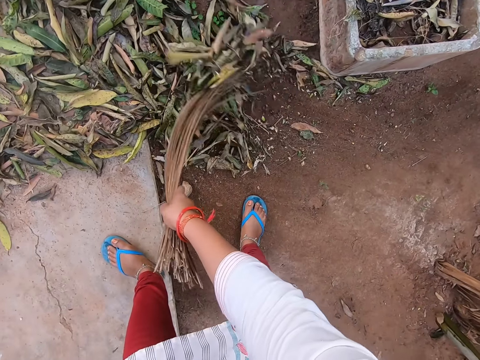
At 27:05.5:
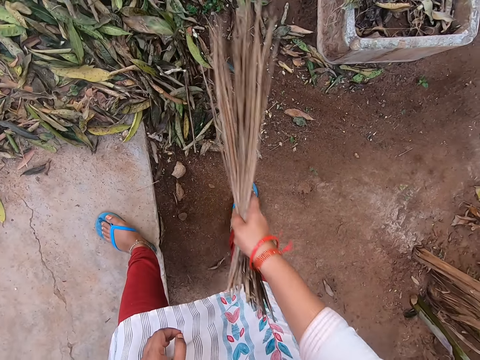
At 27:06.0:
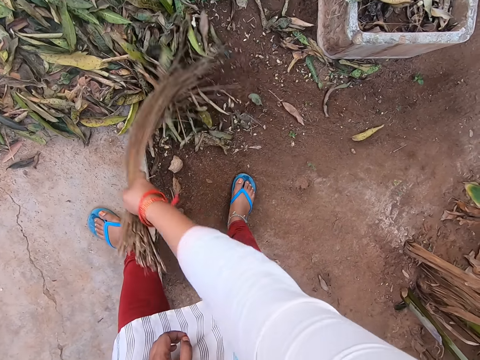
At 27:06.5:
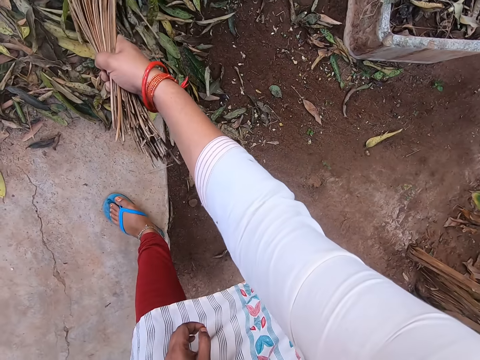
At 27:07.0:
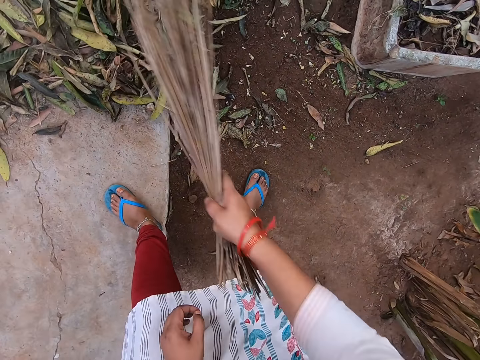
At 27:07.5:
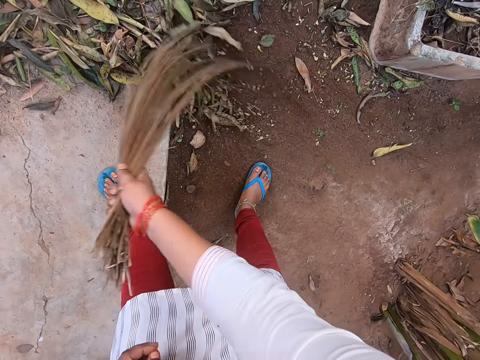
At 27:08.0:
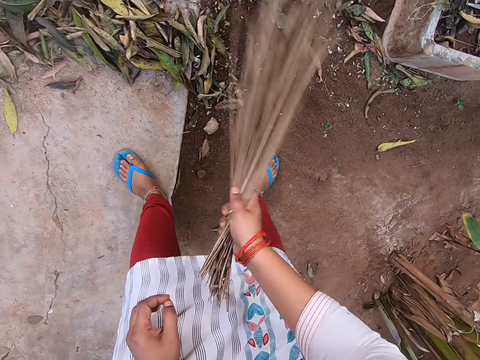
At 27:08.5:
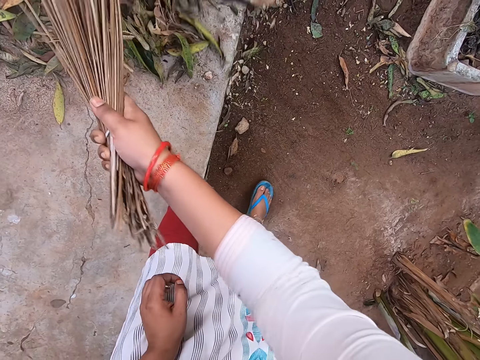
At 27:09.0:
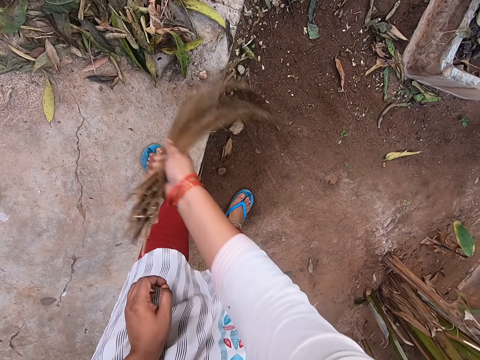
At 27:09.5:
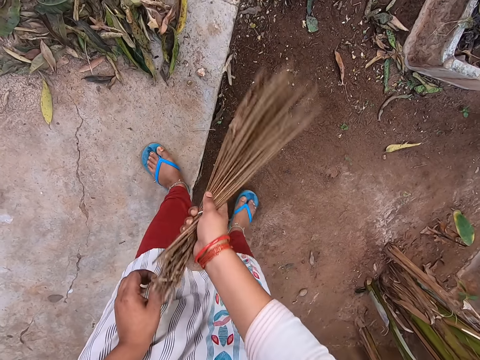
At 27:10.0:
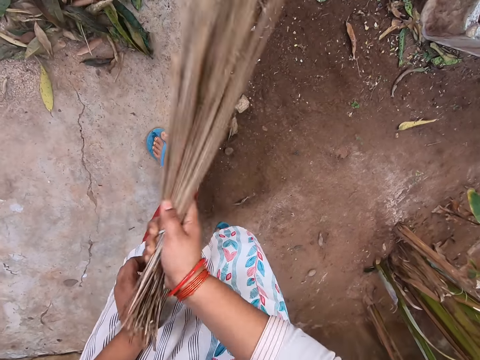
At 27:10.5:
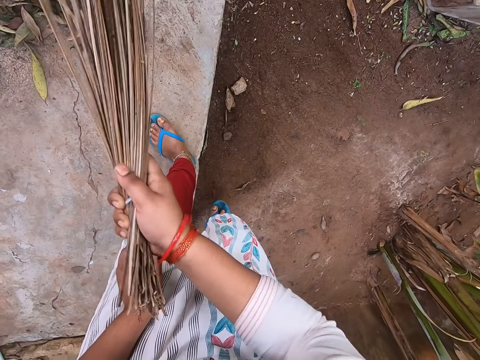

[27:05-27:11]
The camera wearer sweeps leaves off the soil with the broom in her right hand.

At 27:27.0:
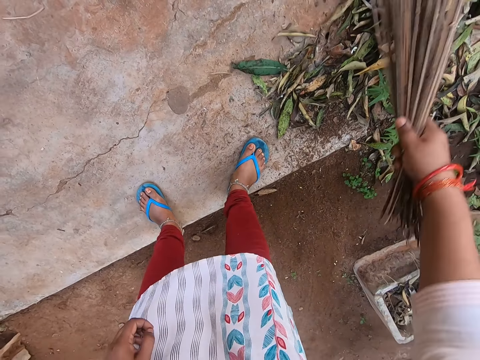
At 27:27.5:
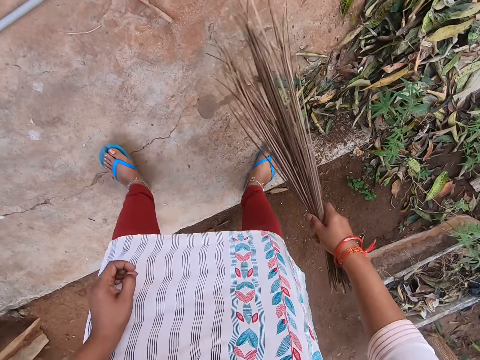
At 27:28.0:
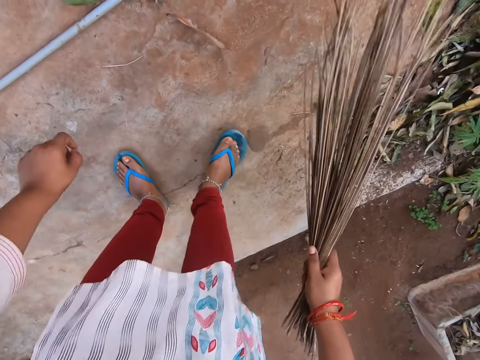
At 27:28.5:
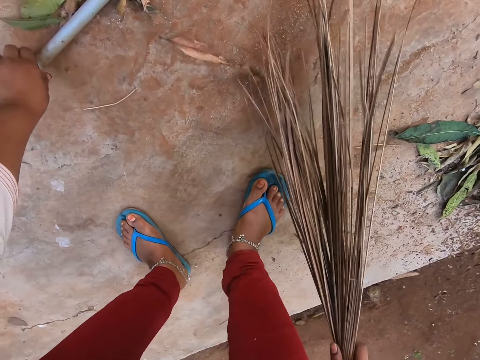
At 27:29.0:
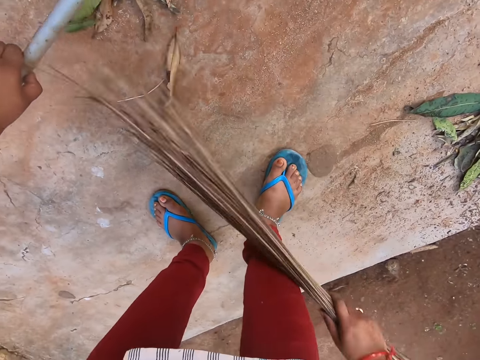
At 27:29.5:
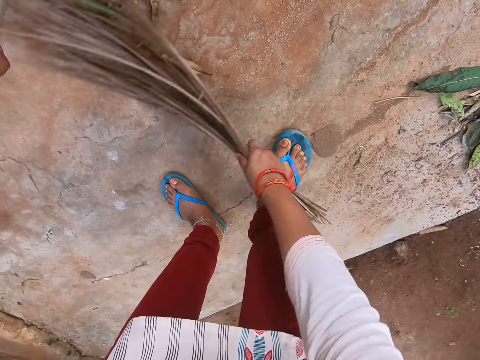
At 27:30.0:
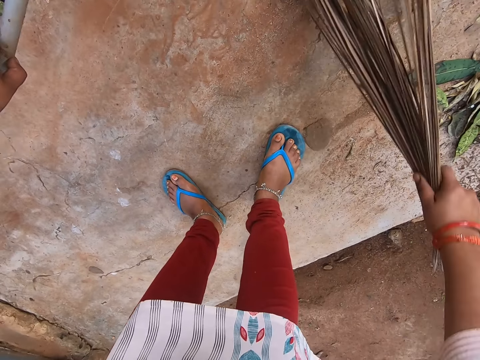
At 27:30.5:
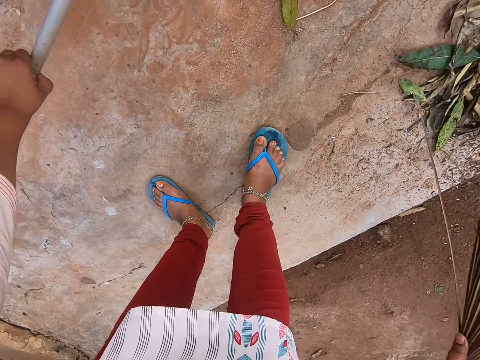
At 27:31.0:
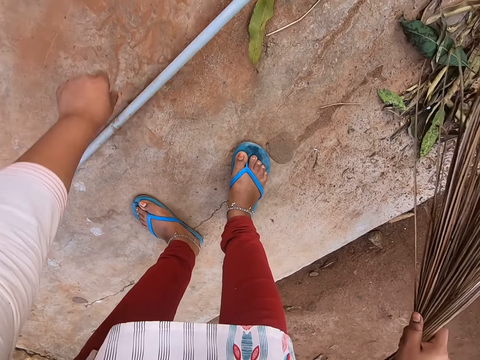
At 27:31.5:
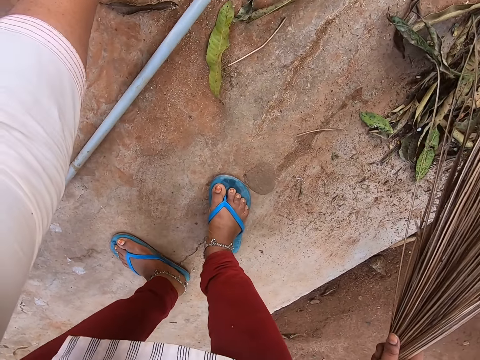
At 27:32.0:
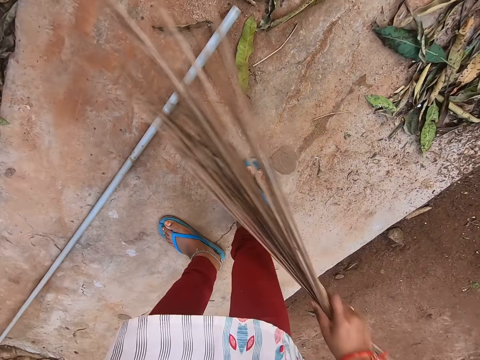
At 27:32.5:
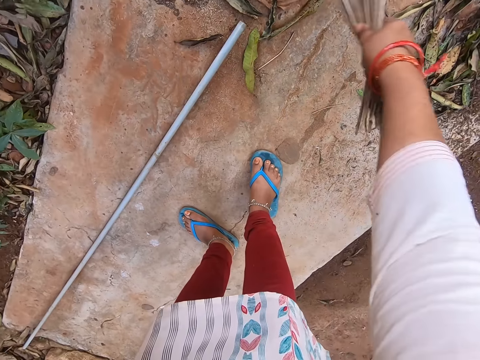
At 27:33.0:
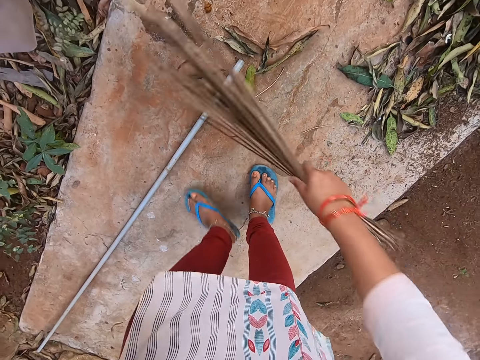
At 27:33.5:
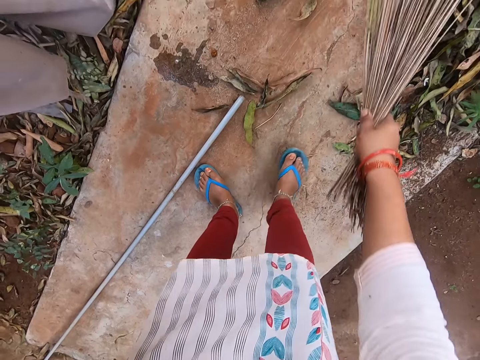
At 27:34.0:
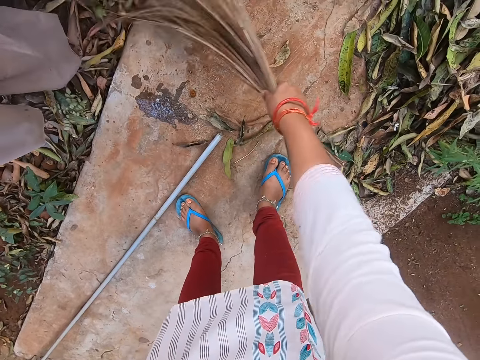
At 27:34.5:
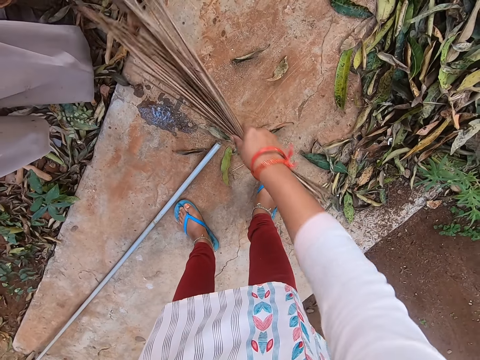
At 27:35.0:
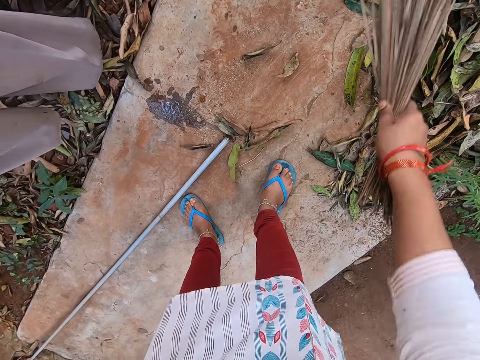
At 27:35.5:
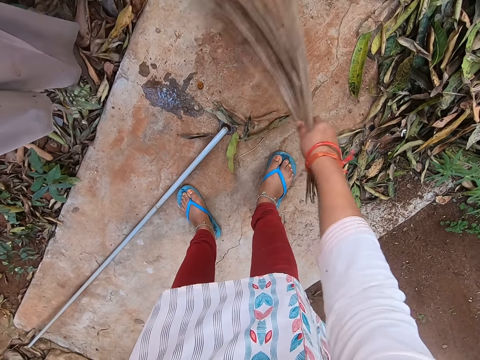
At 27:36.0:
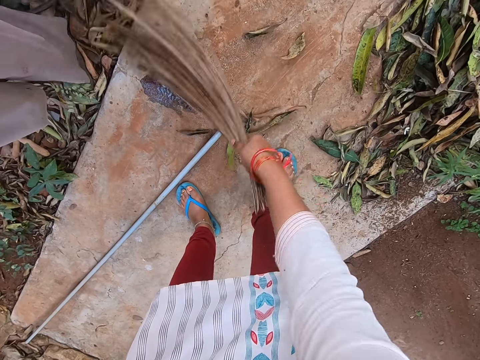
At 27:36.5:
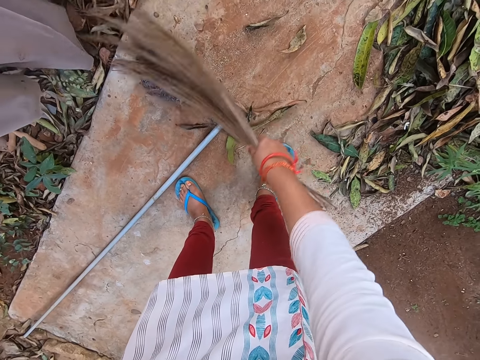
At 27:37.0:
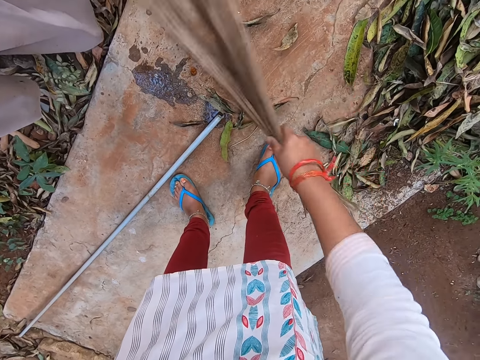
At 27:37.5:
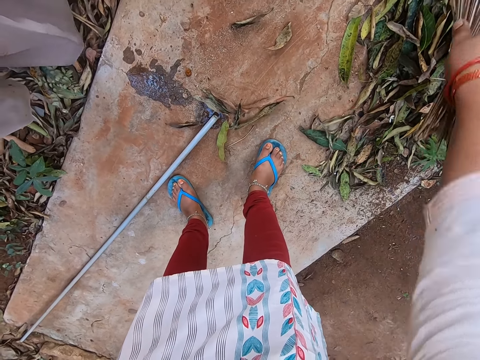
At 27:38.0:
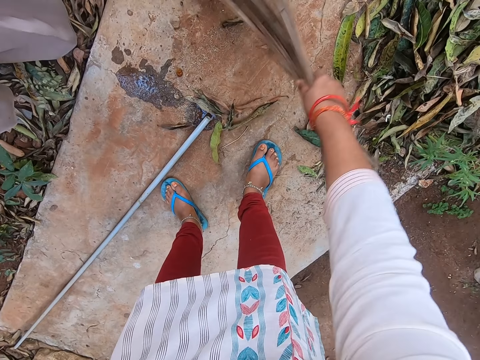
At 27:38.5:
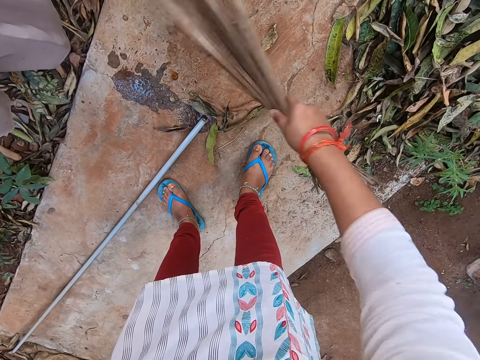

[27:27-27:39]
The camera wearer picks a pipe from the ground with her left hand. She sweeps the ground with the broom in her right hand. She drops the pipe on the ground with her left hand. She sweeps the ground with the broom in her right hand.

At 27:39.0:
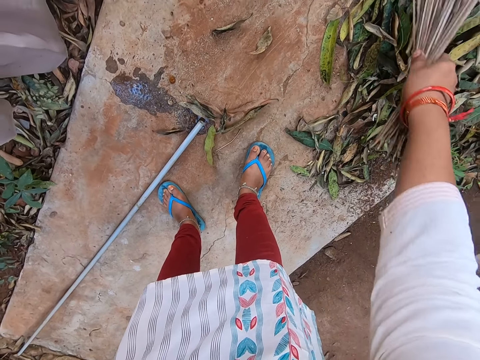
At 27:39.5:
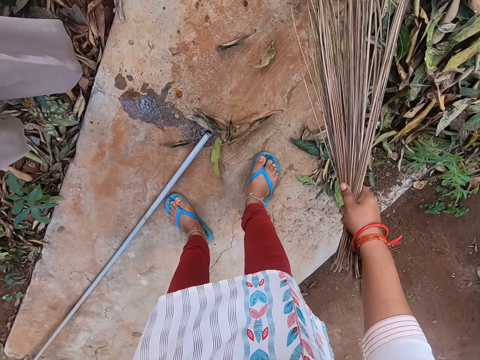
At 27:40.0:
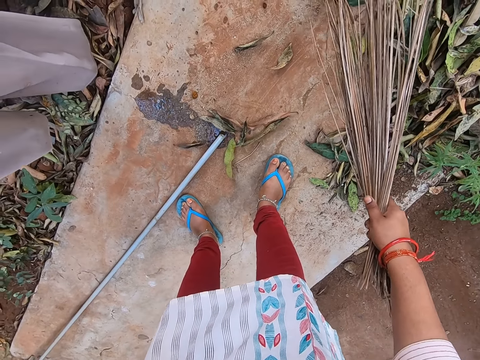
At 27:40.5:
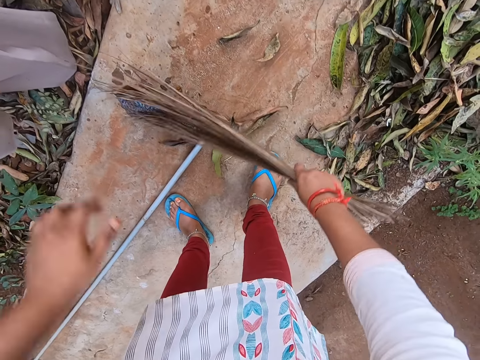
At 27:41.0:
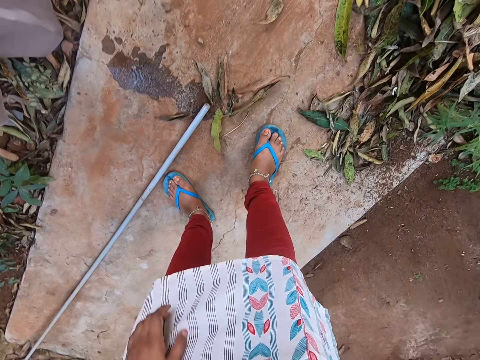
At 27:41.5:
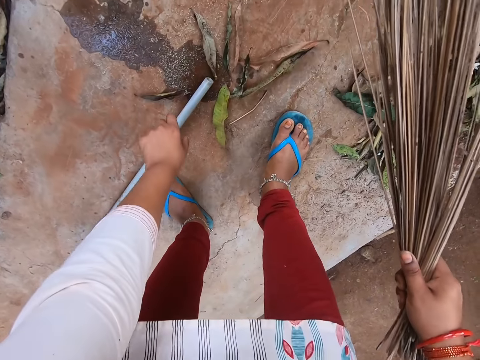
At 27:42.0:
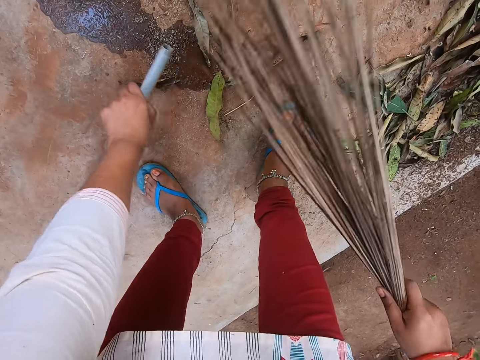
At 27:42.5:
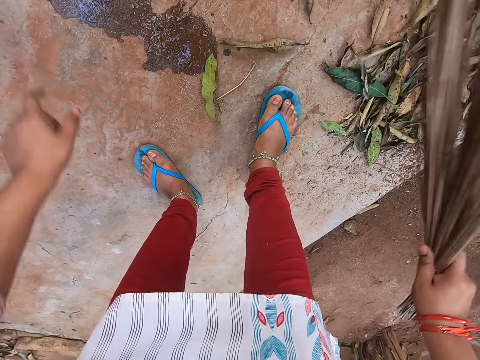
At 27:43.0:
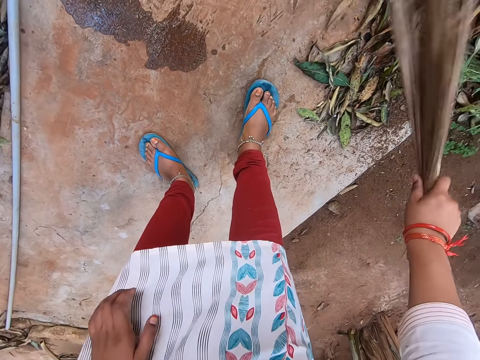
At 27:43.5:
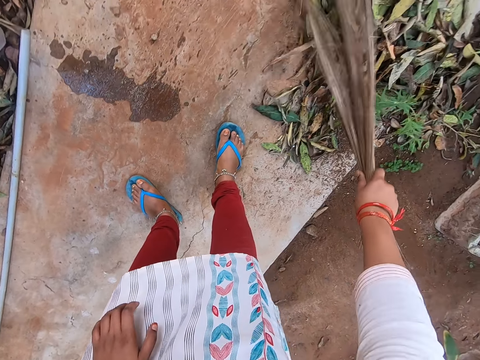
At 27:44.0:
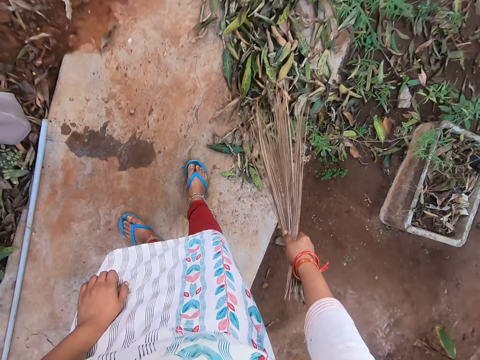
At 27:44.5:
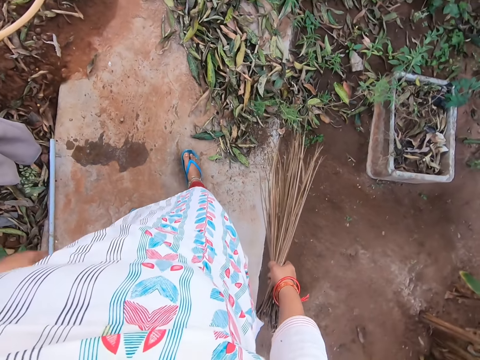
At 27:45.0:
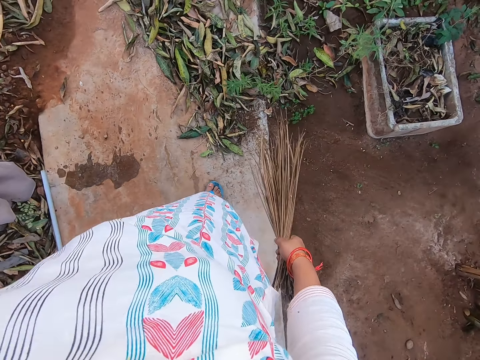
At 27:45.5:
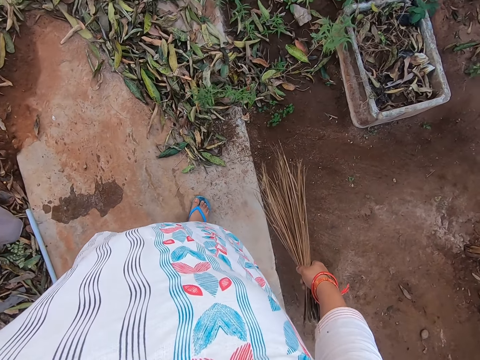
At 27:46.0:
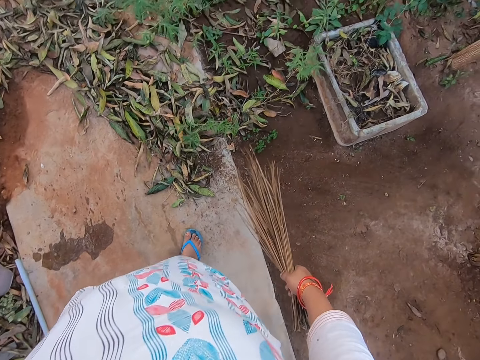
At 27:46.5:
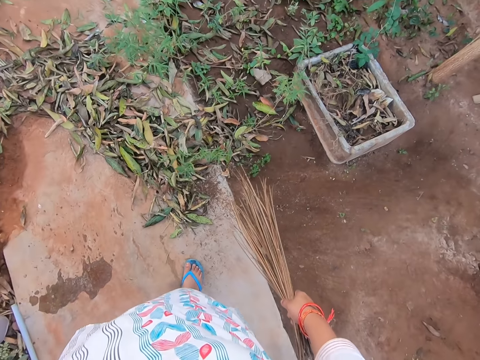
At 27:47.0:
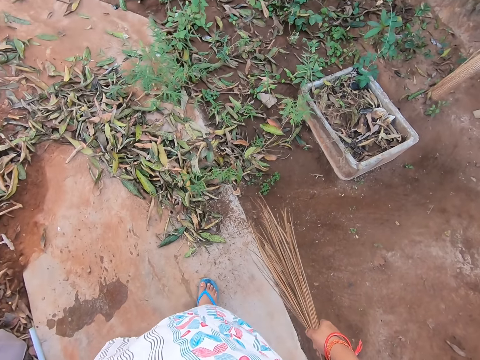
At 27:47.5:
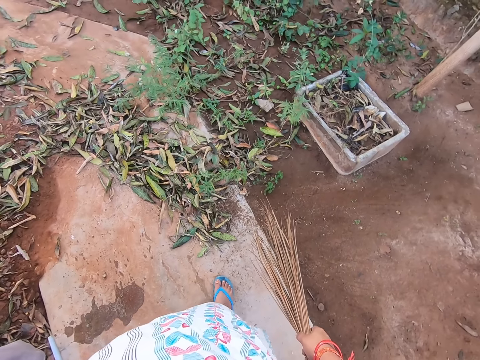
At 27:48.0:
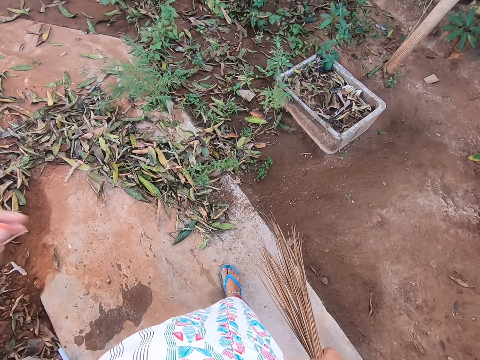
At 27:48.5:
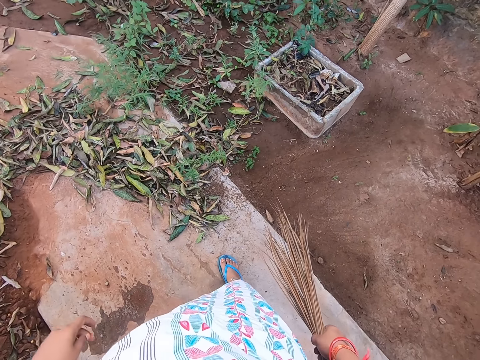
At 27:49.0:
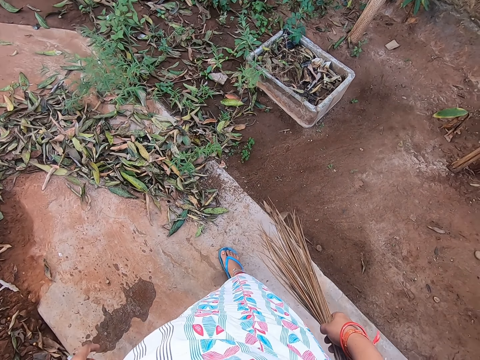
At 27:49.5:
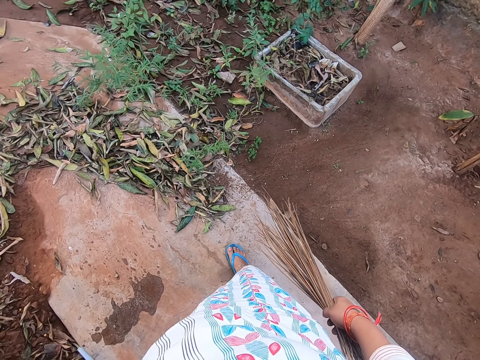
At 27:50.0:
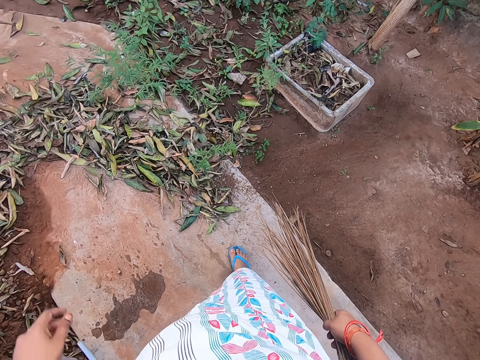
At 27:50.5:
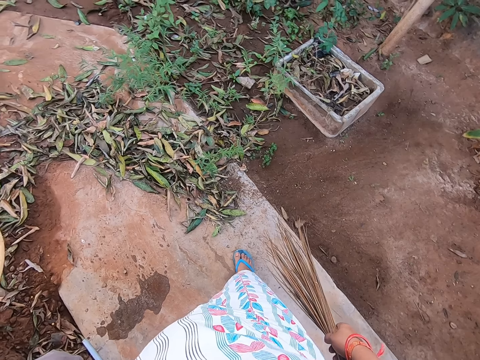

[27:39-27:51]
The camera wearer moves the pipe on the ground with her left hand. She sweeps the ground with the broom in her right hand. She looks around the compound. She puts her left hand on her head.
